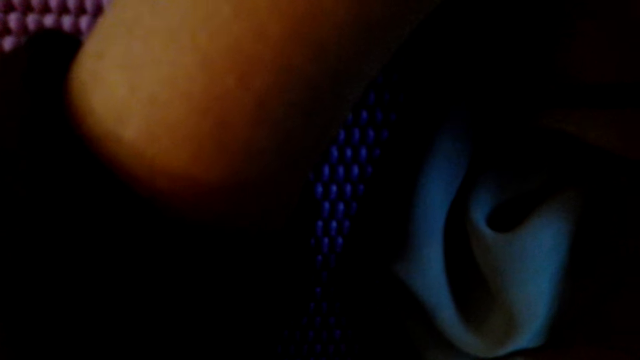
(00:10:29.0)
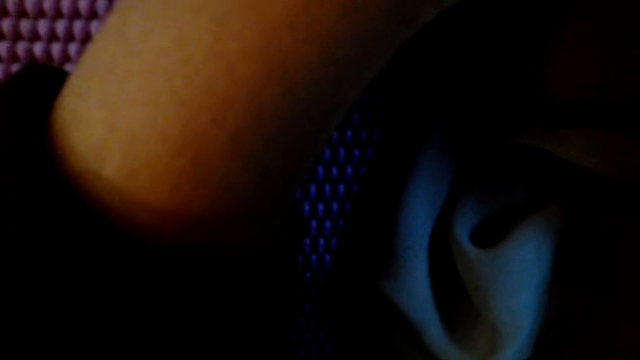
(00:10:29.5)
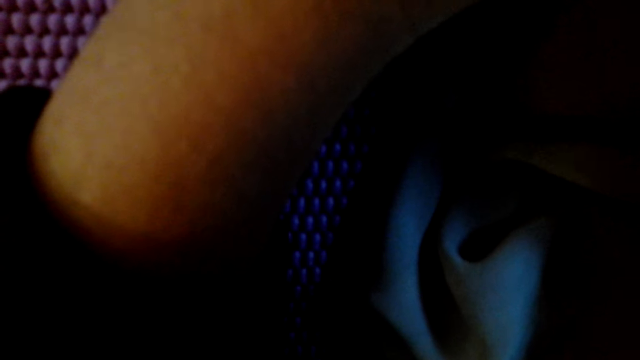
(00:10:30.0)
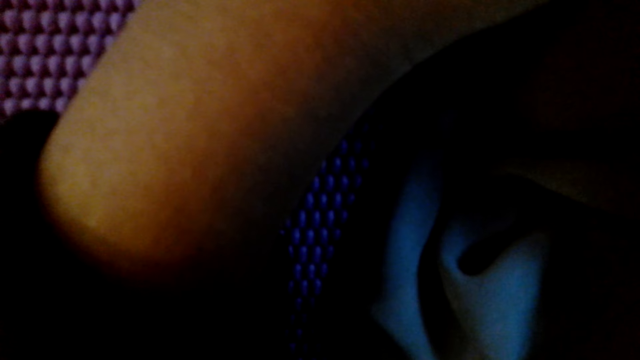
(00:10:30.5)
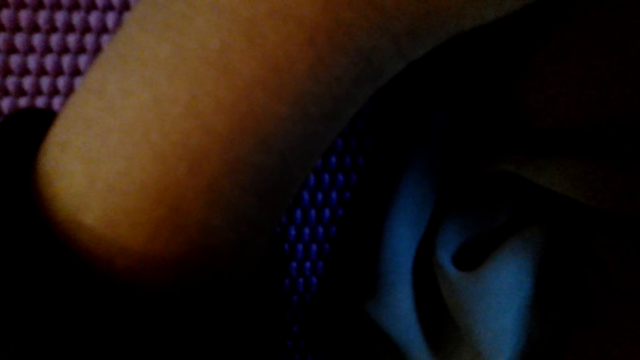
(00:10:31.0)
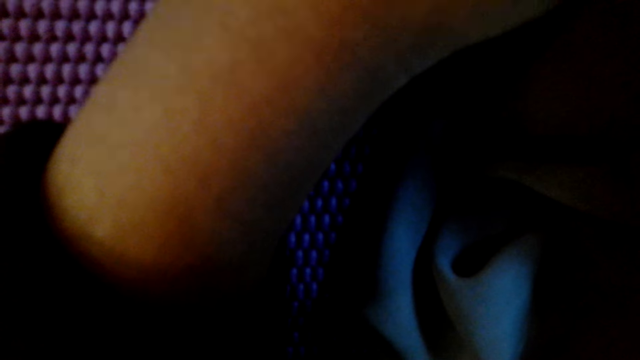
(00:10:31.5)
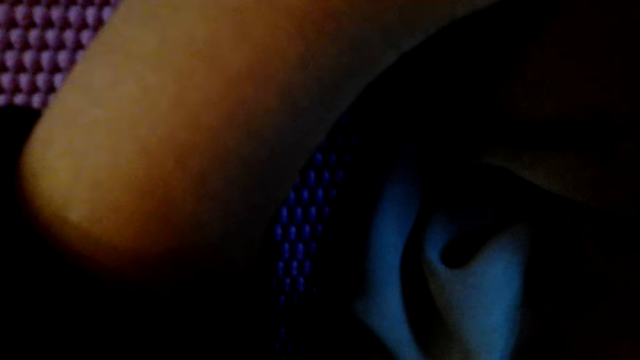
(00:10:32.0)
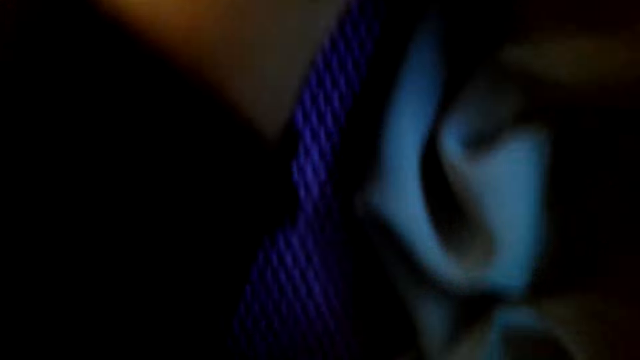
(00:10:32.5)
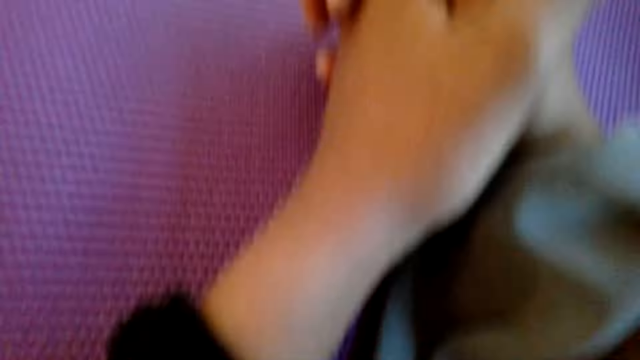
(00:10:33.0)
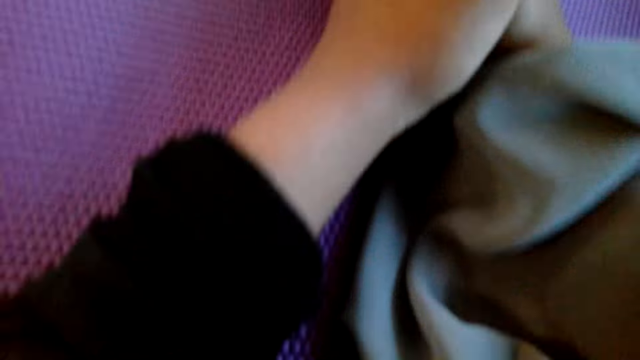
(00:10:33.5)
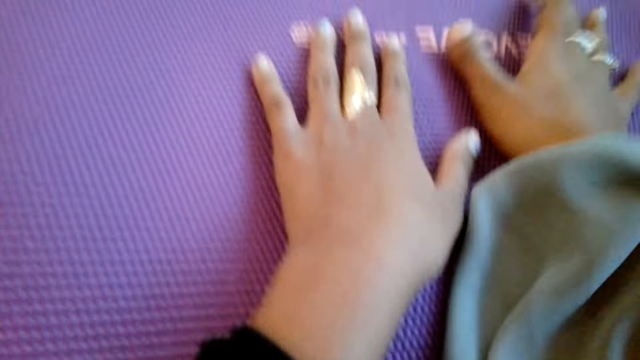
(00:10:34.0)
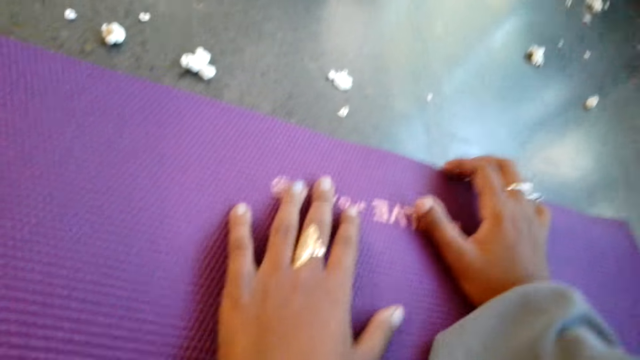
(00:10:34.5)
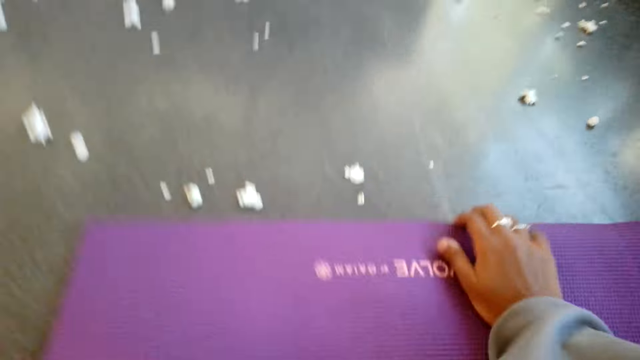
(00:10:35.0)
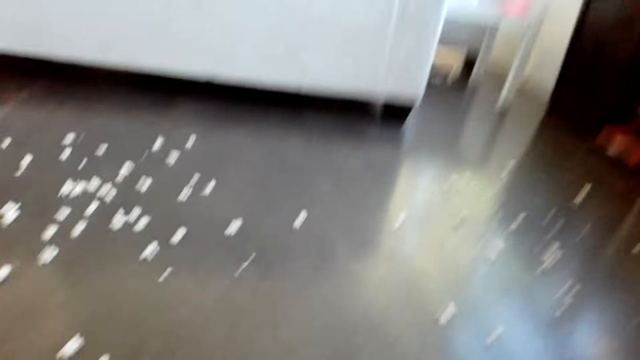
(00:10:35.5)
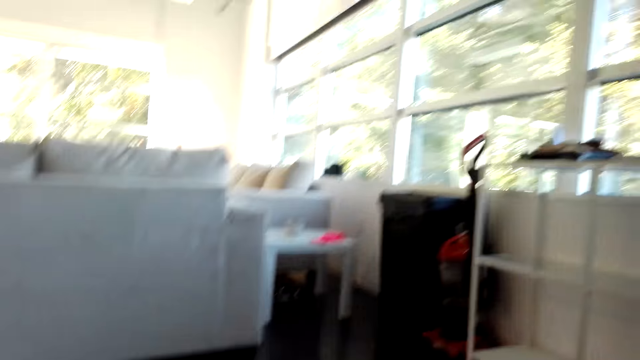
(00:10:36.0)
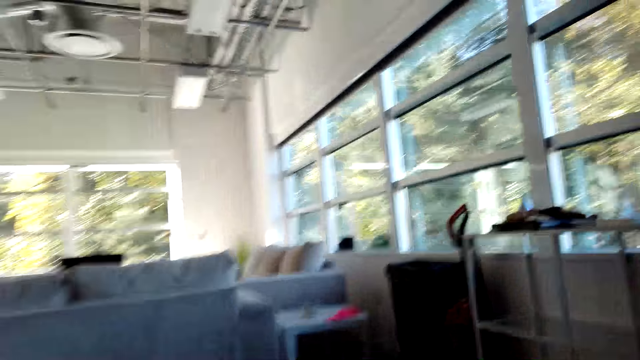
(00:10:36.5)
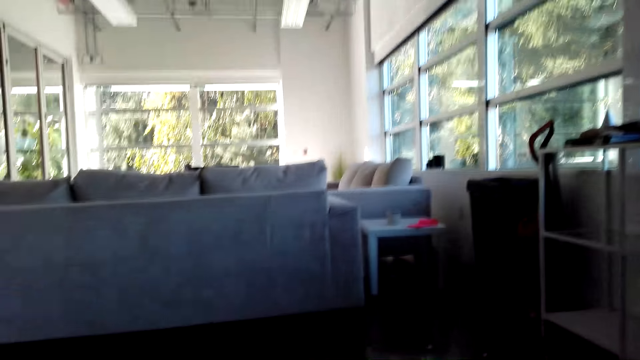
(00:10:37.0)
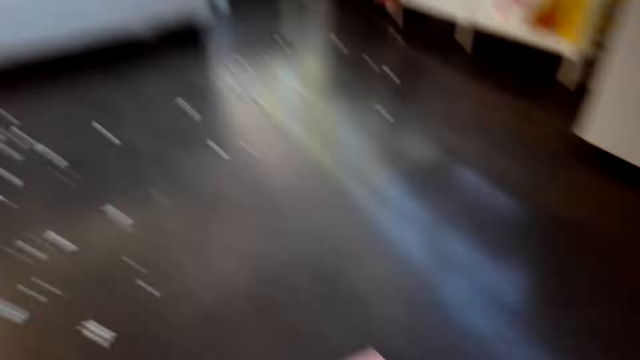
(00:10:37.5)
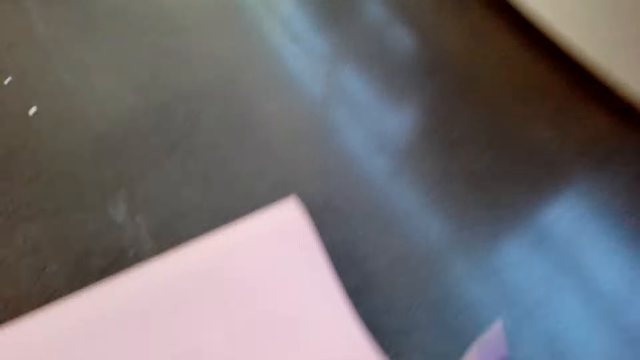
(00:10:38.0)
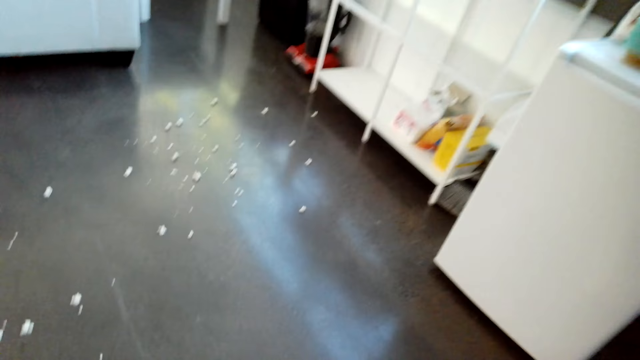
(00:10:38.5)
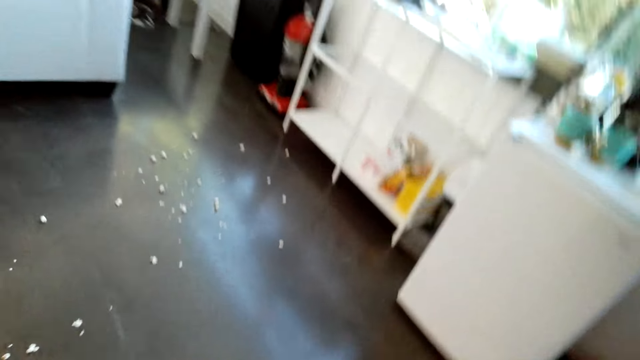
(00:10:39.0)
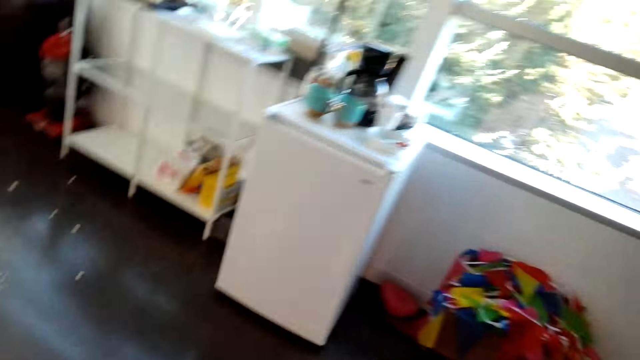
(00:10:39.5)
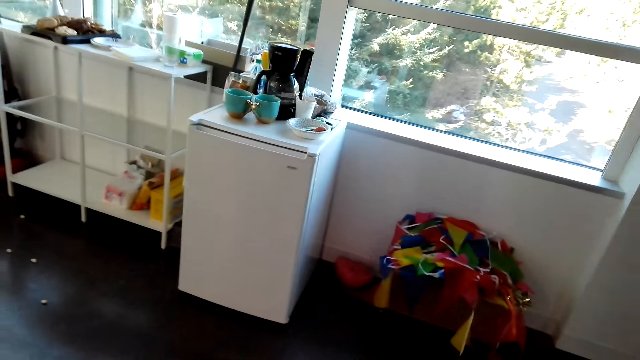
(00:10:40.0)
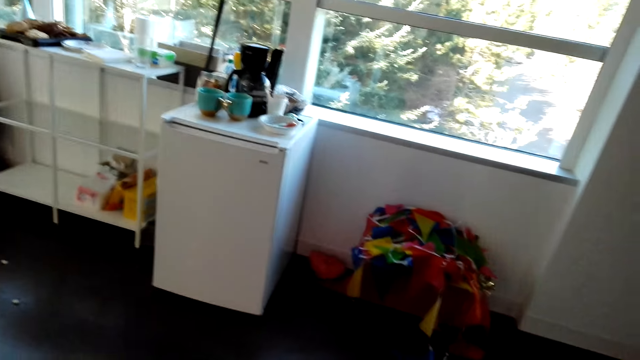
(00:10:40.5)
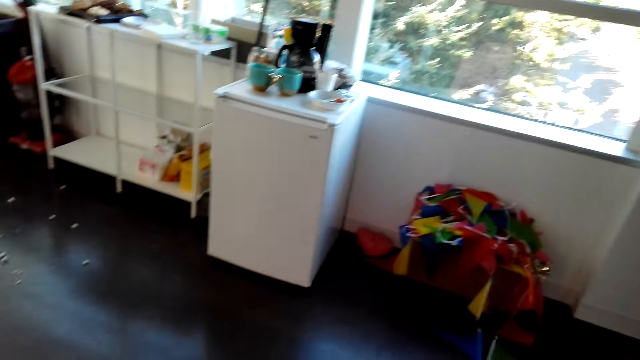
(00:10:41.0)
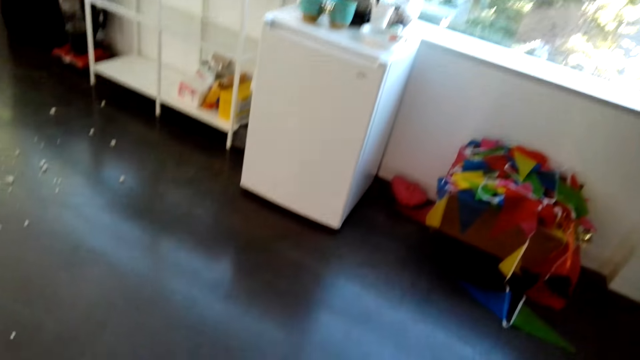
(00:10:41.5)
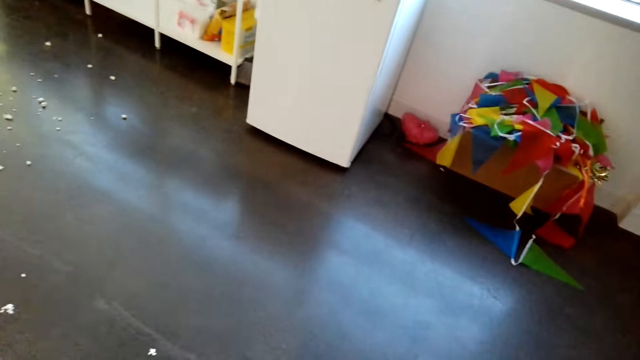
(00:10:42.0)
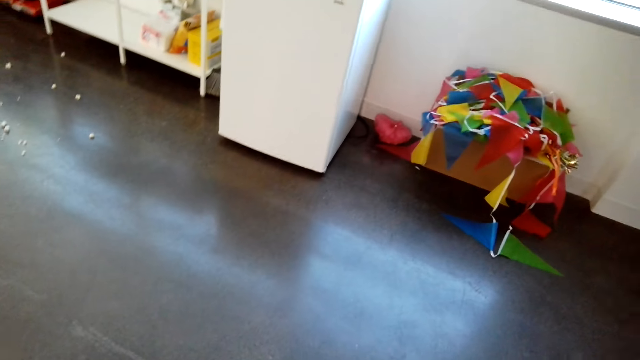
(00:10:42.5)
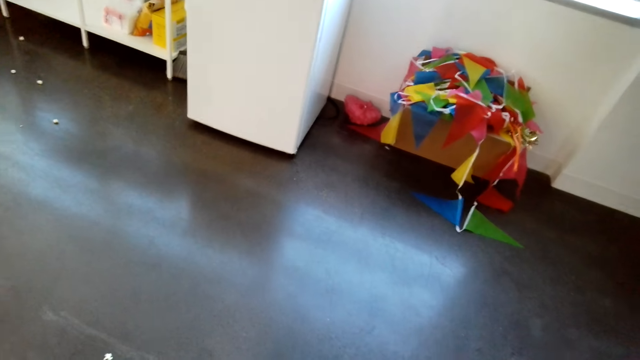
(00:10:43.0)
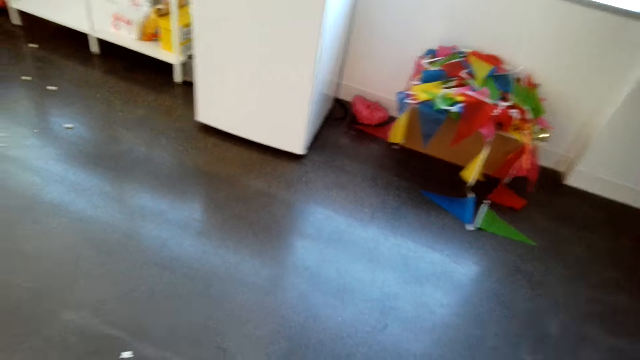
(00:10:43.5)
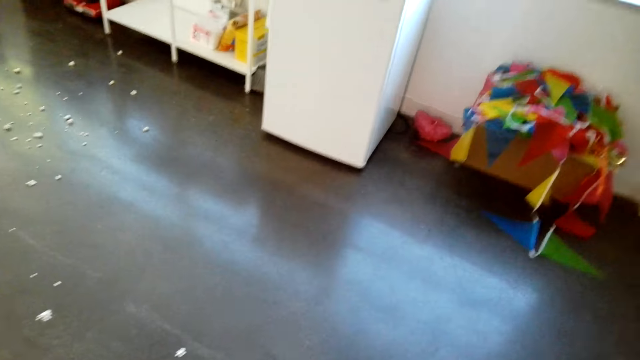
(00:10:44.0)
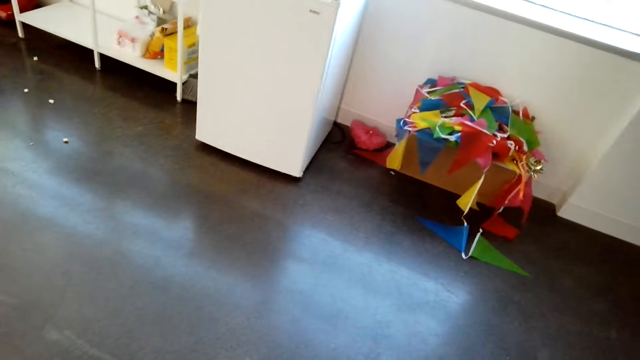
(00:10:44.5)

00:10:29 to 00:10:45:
The camera wearer stands up. They fold the mat.

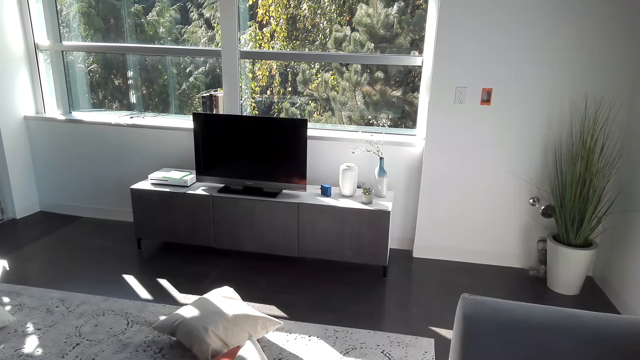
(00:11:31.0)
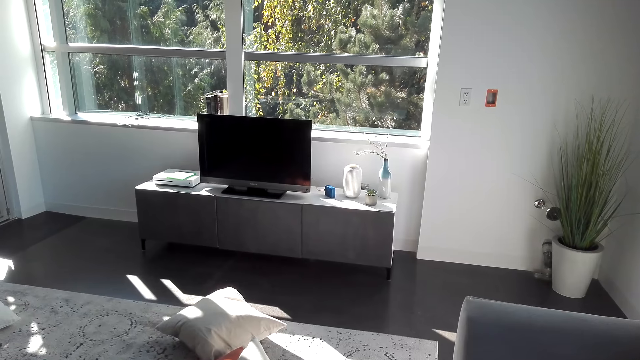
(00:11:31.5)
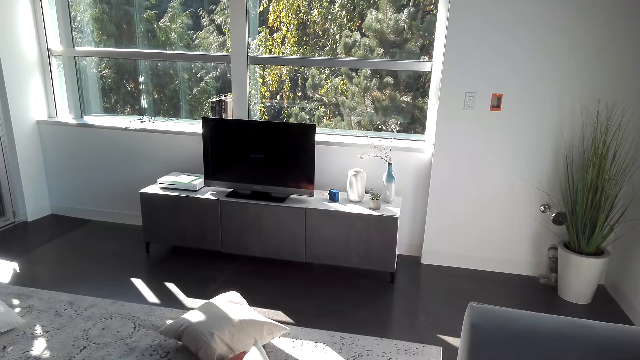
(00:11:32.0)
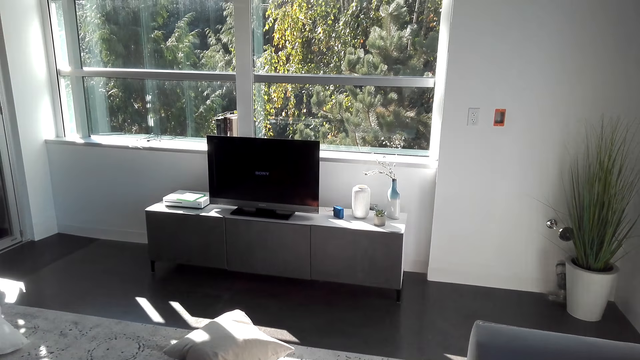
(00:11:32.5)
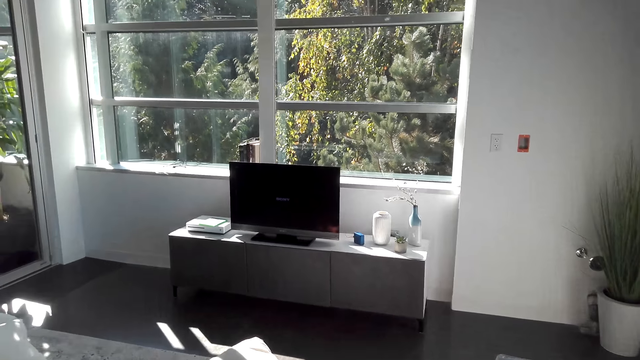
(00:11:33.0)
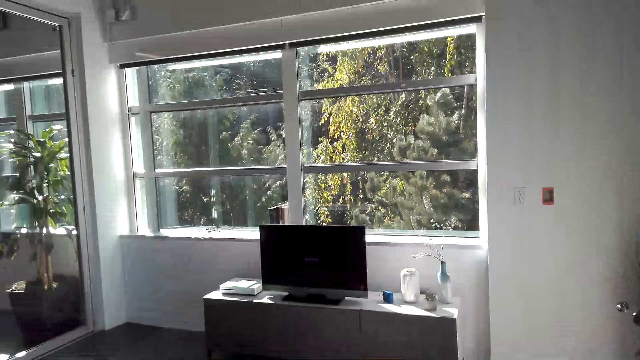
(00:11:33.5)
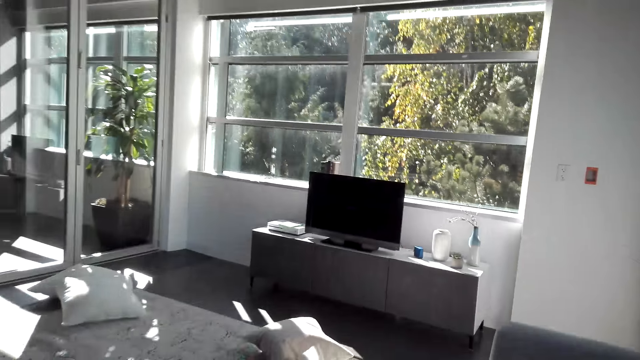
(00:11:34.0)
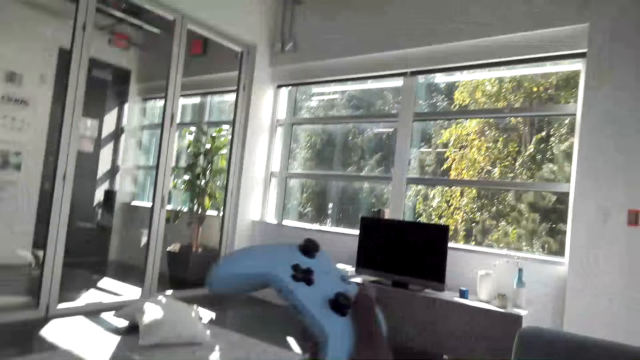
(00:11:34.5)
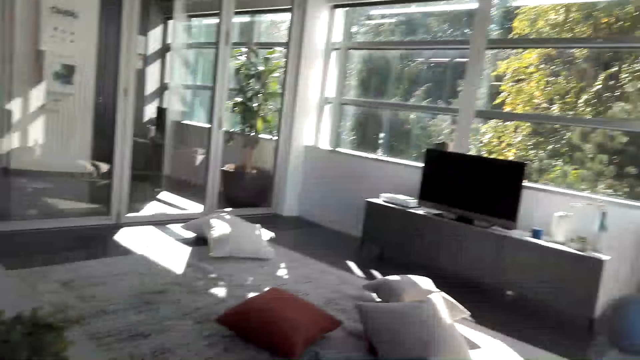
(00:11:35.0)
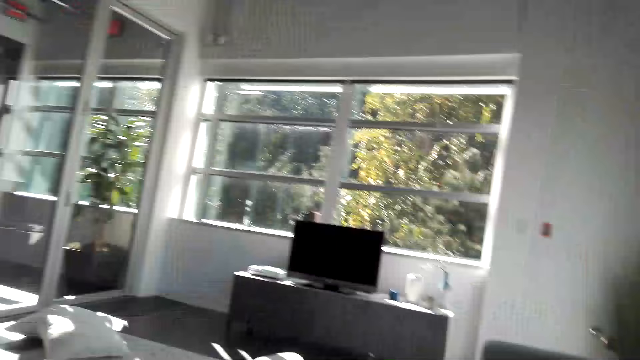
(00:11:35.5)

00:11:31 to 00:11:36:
The camera wearer switches on the television. They sit on the sofa. They pick up the playing pad.
